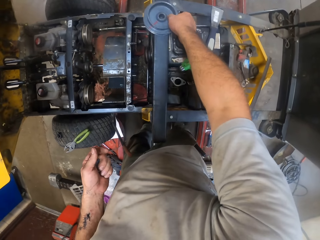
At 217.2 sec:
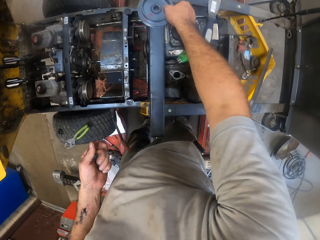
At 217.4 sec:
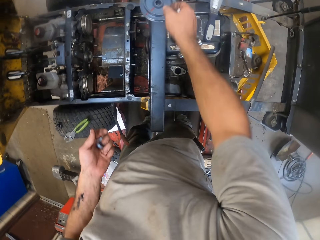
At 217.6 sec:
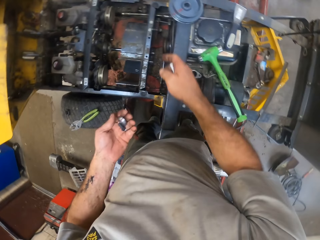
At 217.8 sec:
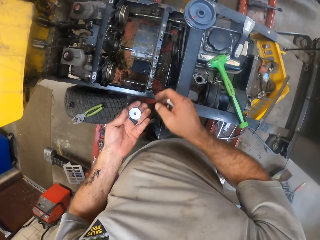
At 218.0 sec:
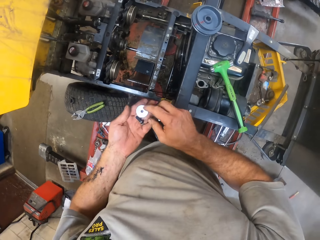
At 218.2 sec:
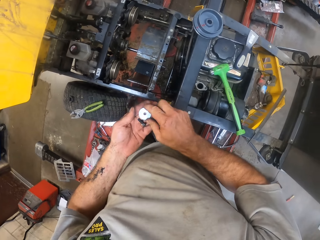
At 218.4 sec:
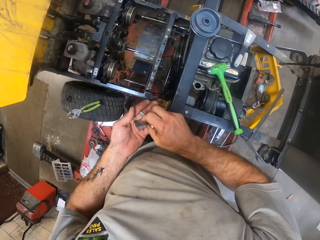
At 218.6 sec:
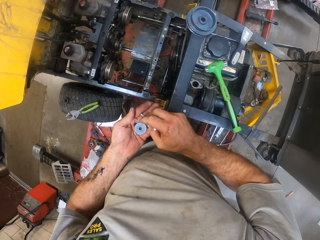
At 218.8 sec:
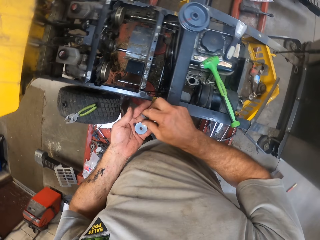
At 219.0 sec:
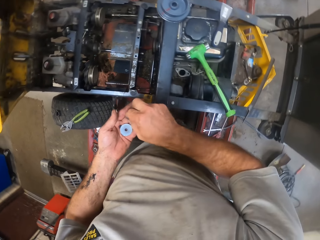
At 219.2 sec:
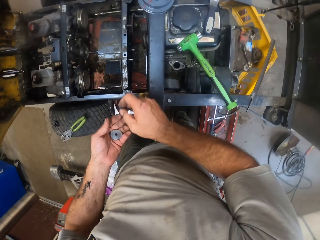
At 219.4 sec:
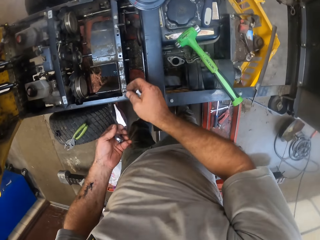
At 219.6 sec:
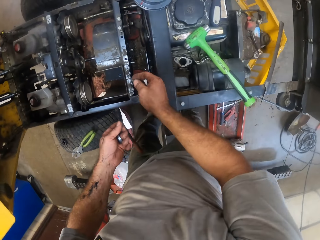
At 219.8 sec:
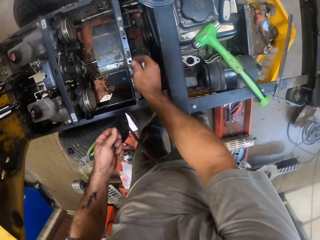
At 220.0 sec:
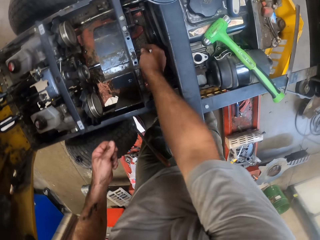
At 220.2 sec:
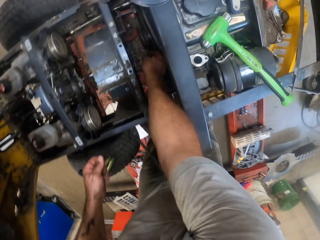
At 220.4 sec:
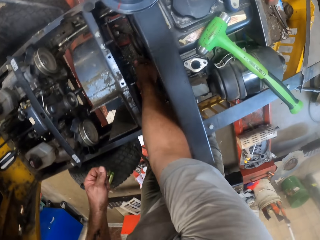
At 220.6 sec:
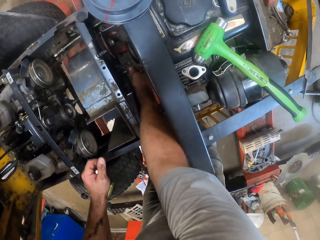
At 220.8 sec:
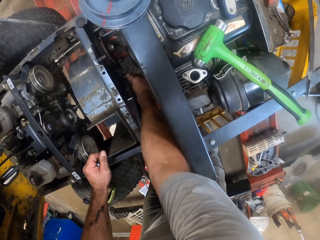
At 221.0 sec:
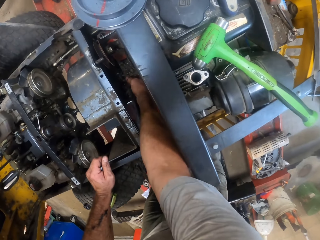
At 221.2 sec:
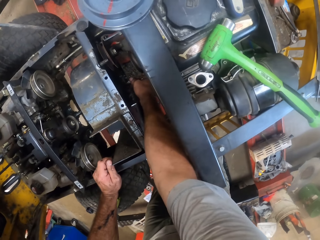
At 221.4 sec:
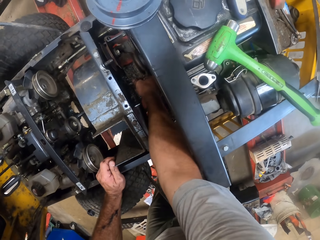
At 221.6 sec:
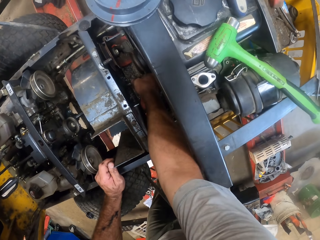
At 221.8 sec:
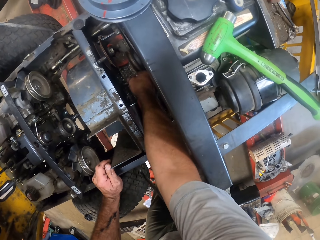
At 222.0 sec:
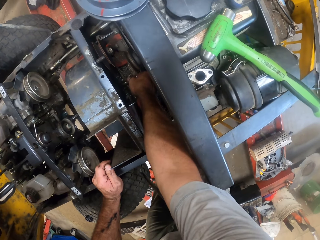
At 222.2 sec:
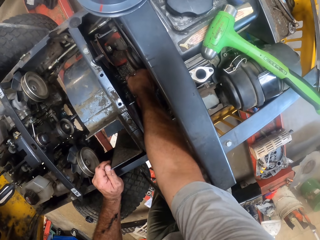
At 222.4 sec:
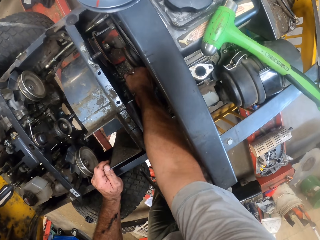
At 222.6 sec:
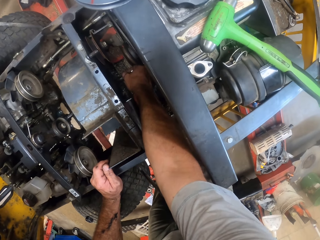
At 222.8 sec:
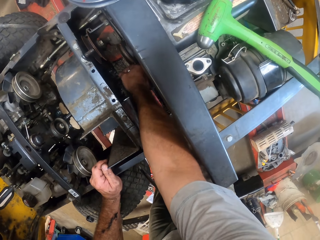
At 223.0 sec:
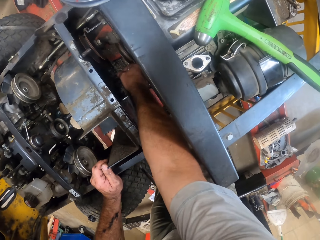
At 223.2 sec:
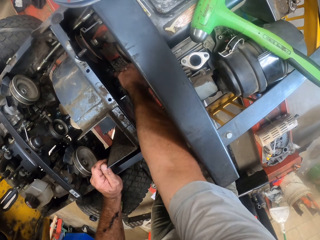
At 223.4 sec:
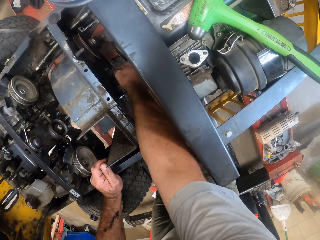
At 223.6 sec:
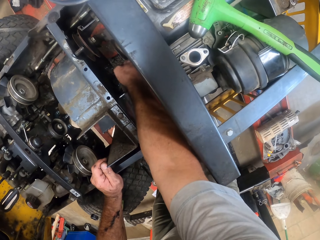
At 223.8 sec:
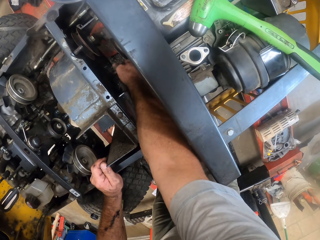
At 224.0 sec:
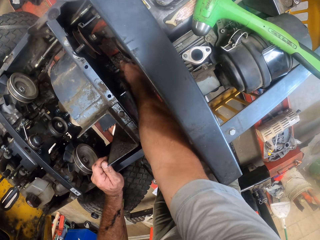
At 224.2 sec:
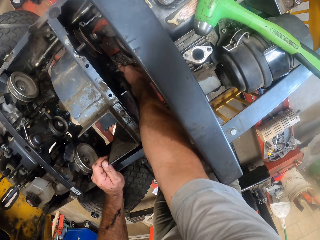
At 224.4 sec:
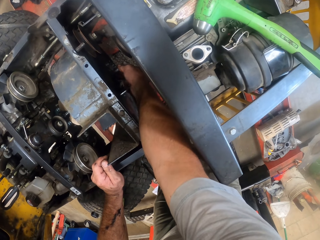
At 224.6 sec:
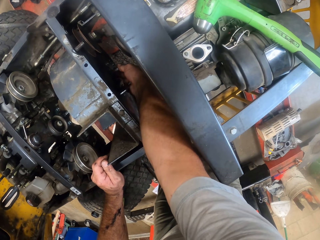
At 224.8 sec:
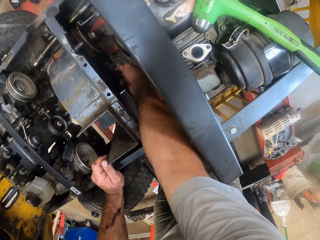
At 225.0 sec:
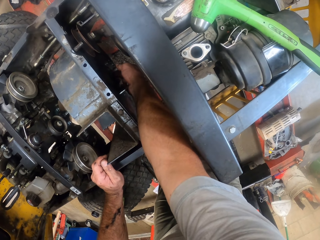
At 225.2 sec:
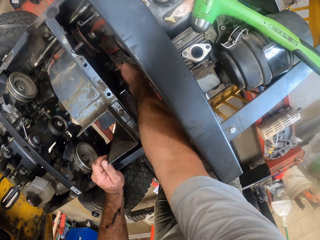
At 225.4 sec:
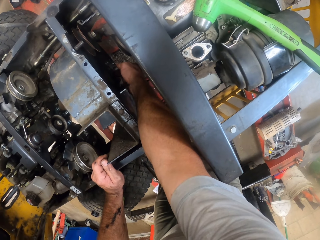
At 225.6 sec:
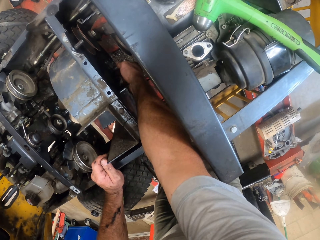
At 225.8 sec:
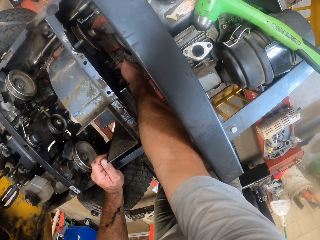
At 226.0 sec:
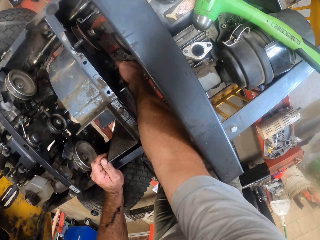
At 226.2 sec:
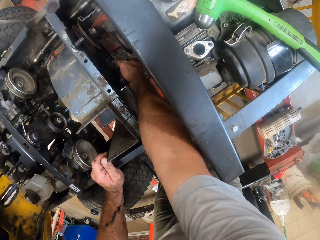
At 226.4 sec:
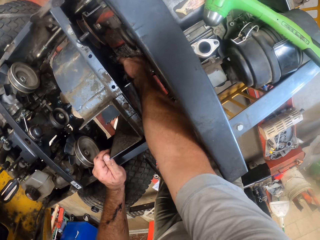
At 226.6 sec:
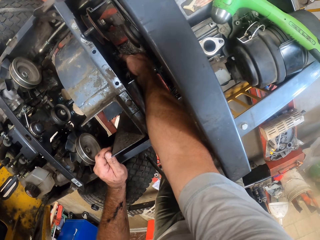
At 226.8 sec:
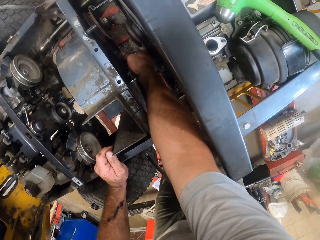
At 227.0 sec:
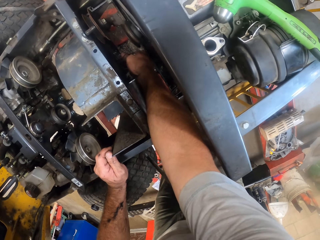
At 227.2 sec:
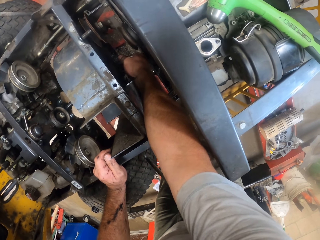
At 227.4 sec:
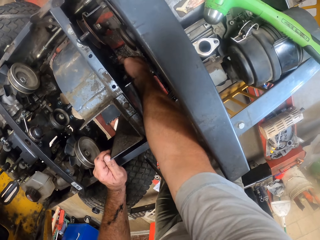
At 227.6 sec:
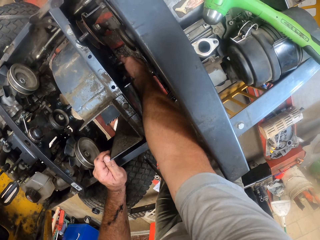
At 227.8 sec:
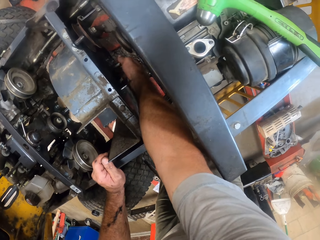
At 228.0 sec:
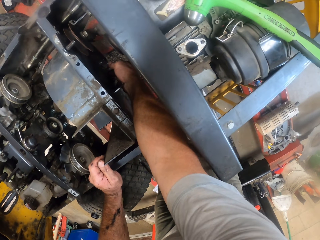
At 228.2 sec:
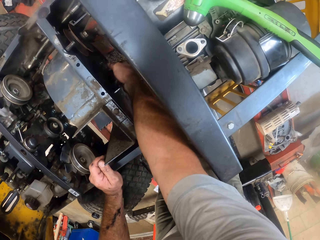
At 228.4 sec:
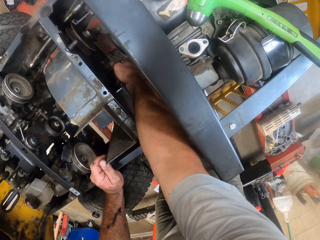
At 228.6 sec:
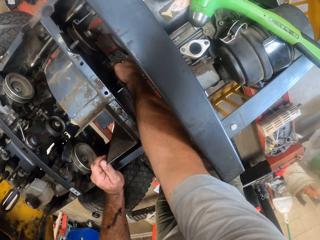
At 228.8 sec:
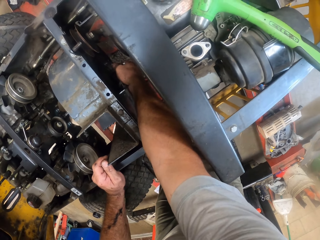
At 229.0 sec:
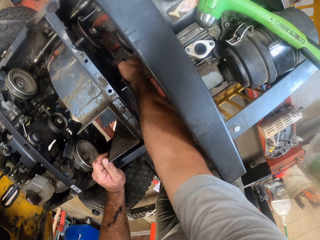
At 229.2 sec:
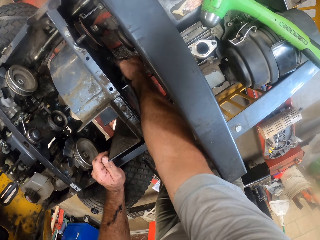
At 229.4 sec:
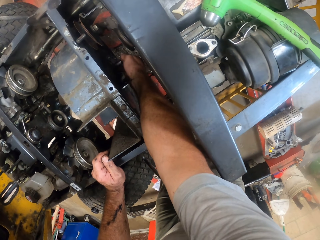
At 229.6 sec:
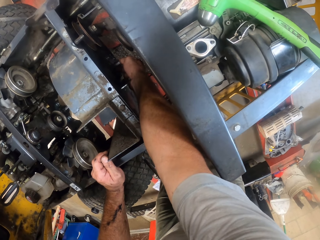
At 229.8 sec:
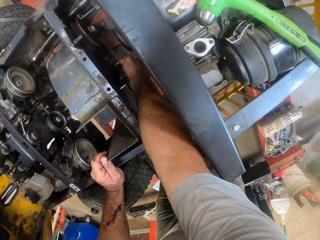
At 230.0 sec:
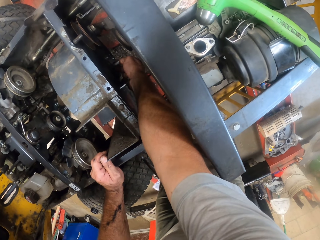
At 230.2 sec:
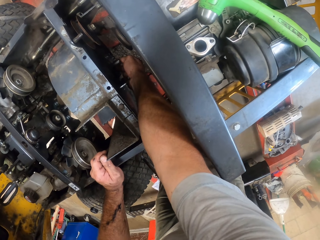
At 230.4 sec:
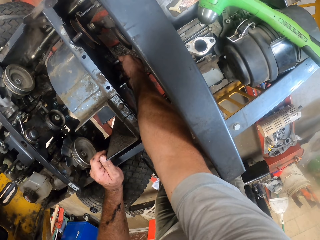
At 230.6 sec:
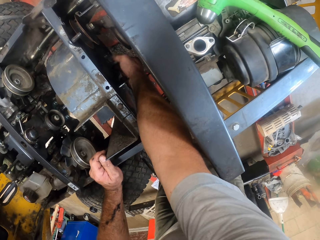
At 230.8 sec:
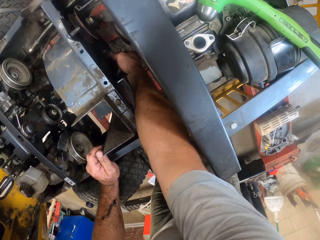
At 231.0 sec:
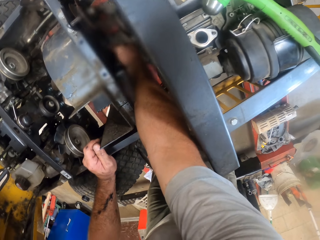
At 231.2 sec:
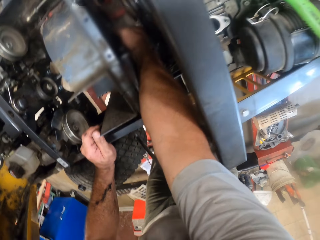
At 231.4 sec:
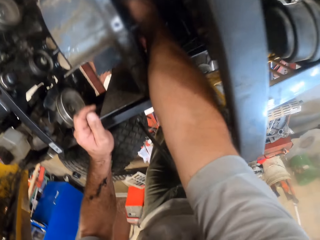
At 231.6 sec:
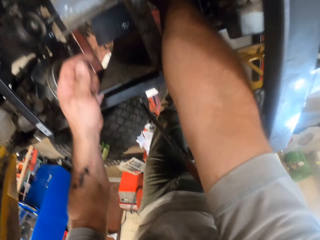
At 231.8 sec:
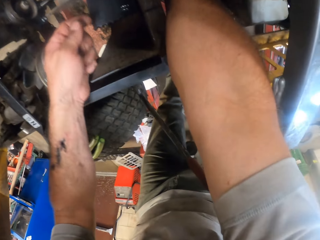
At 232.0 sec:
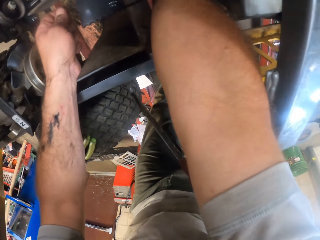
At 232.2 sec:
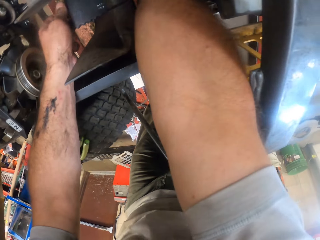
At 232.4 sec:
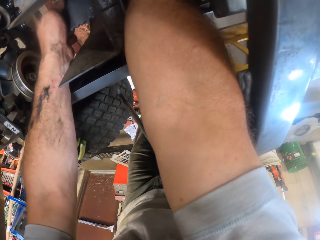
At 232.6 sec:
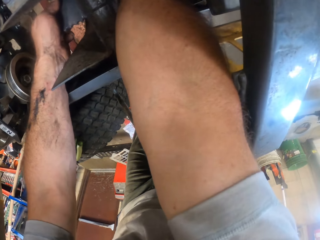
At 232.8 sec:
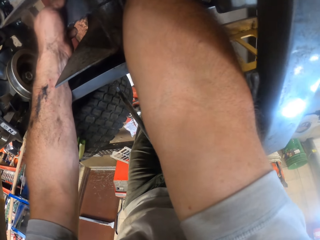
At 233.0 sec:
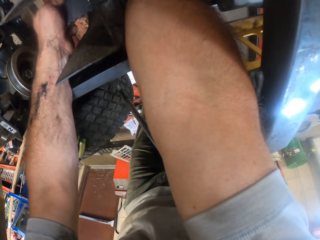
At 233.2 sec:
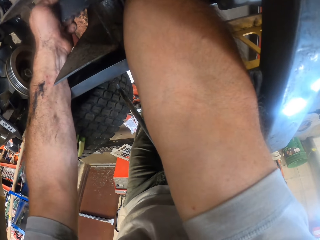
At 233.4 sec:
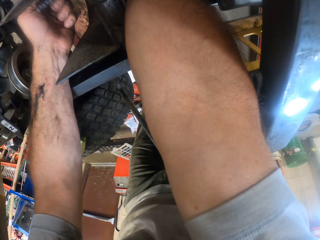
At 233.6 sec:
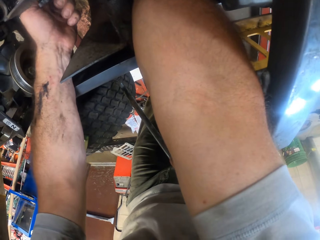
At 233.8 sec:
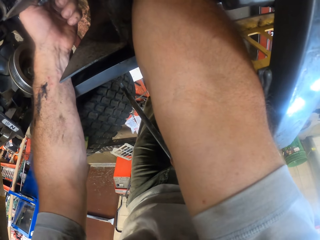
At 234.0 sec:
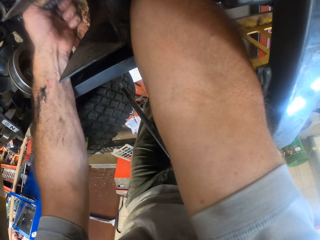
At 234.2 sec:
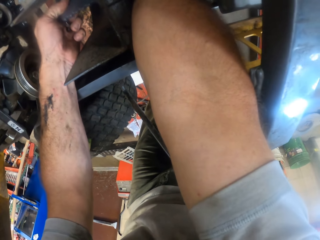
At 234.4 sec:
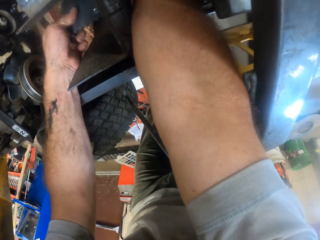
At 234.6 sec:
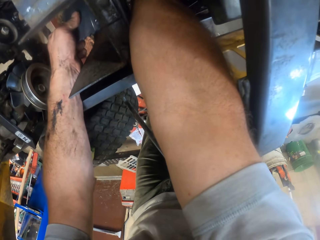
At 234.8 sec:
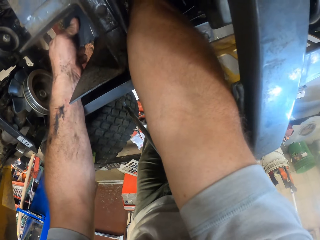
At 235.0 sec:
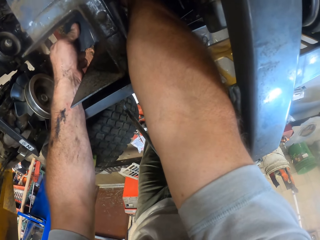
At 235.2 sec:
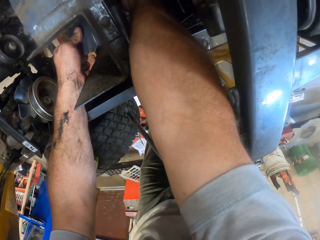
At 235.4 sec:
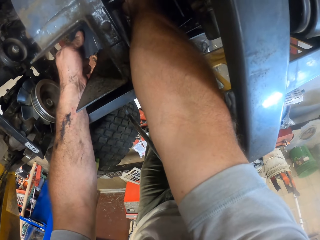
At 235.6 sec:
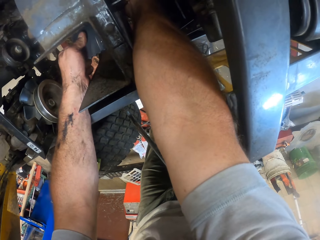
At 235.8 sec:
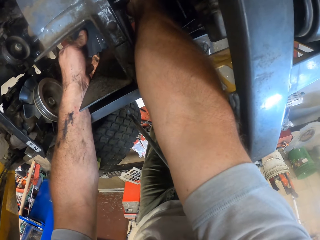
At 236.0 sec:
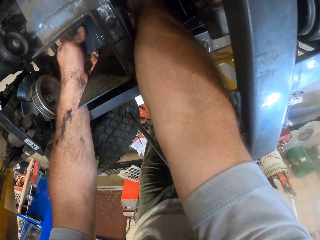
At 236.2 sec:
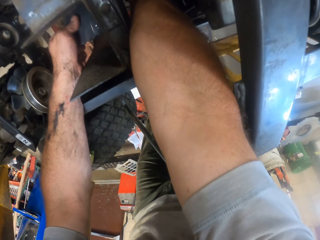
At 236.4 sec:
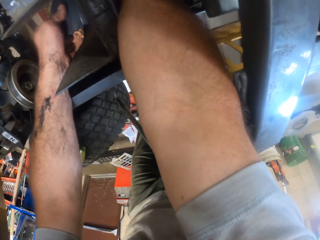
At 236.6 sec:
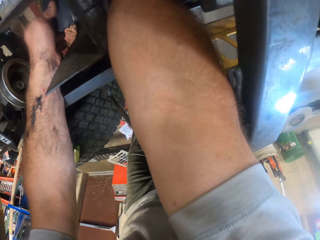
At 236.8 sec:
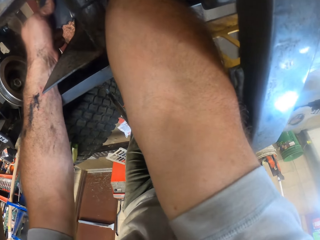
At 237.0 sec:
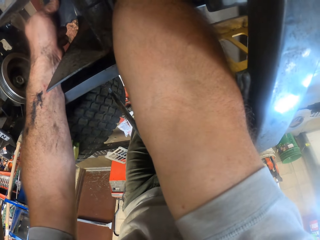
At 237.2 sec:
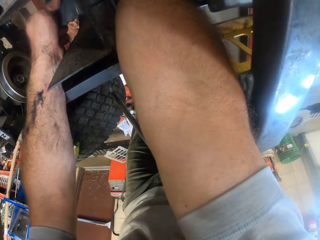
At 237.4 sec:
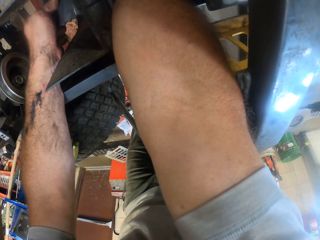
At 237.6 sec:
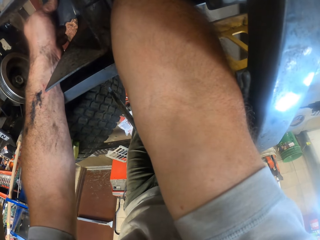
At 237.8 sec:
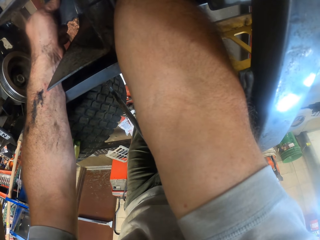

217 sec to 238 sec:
The camera wearer drops the pulley disc on a part of the lawn mower. He picks up a screw from his left hand with his right hand. He fixes the screw into the fan compartment. He fixes the part of the lawn mower. He adjusts the fan with his left hand.
